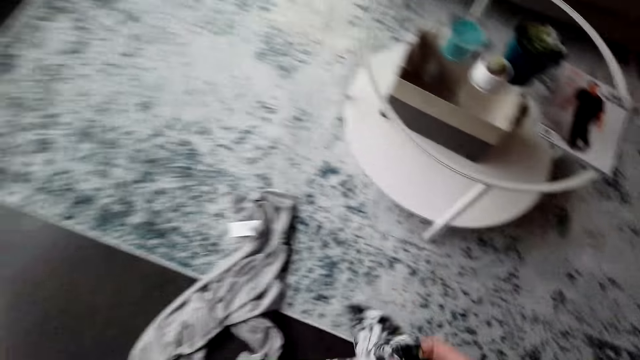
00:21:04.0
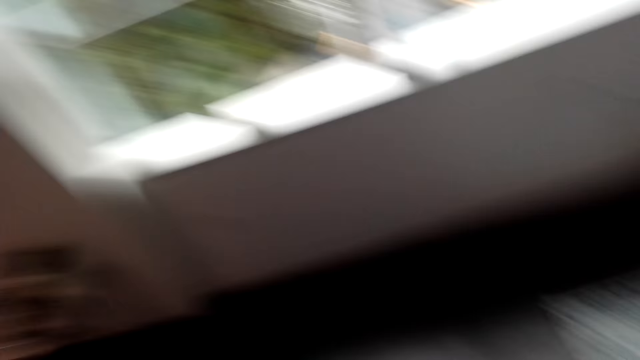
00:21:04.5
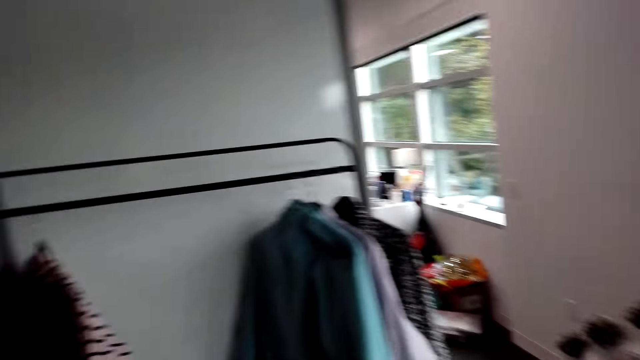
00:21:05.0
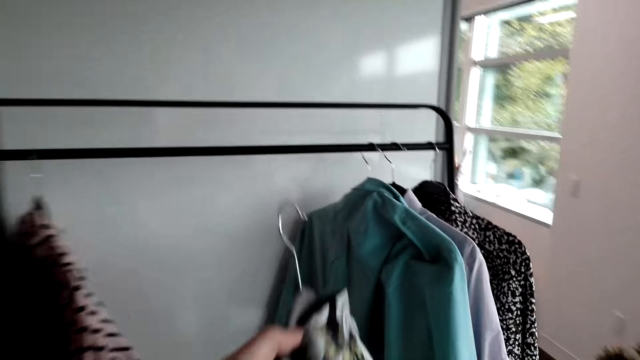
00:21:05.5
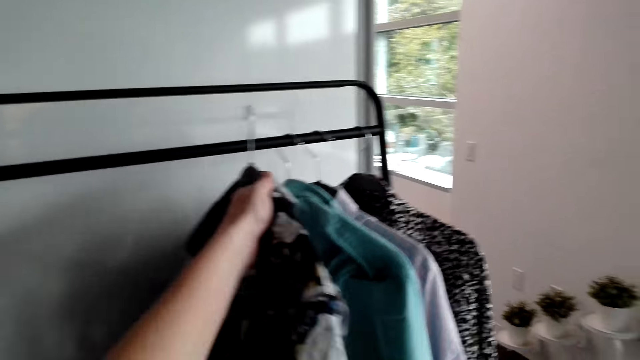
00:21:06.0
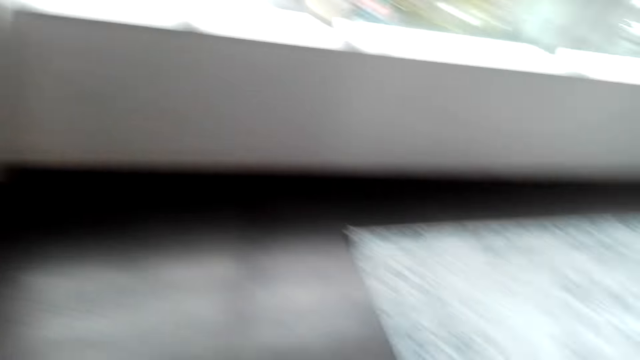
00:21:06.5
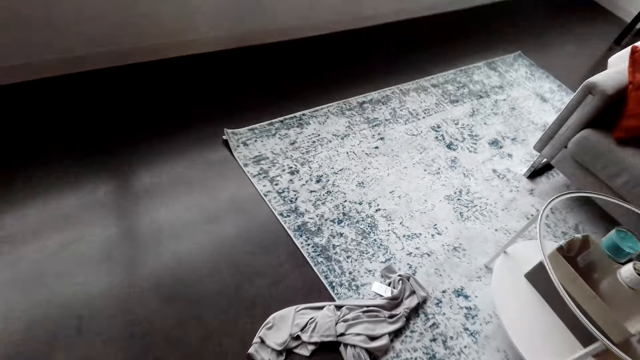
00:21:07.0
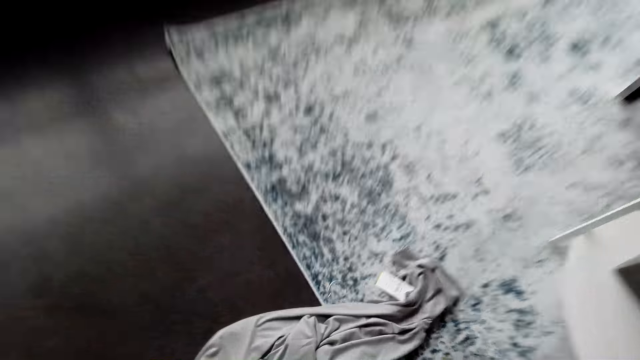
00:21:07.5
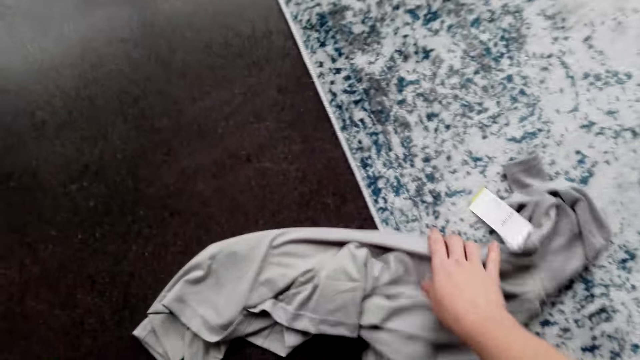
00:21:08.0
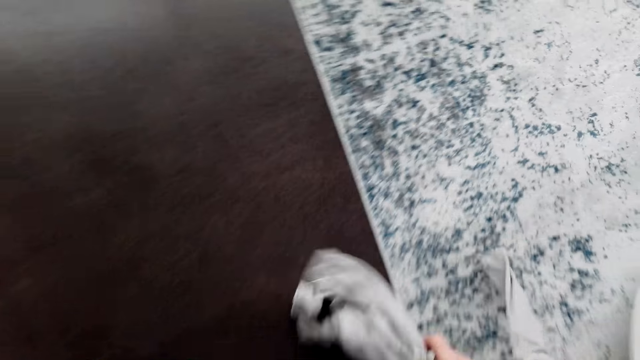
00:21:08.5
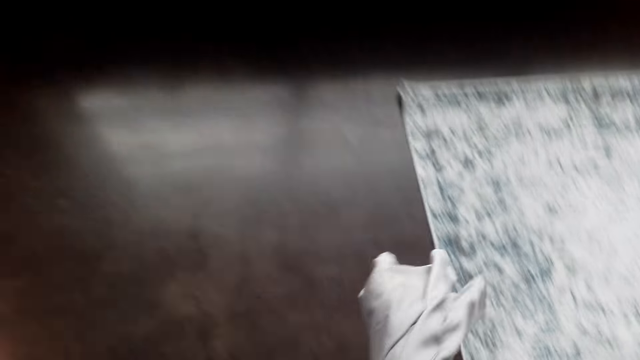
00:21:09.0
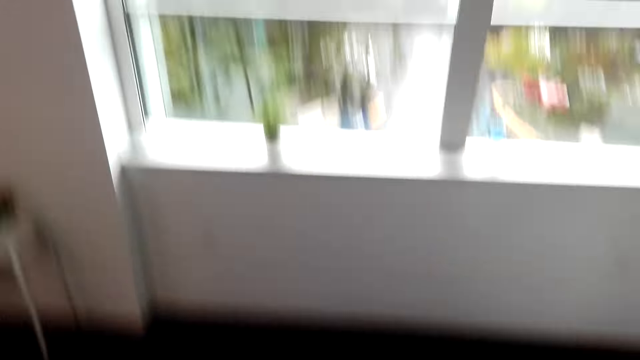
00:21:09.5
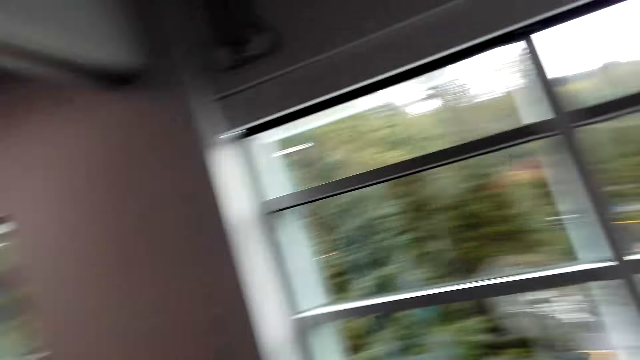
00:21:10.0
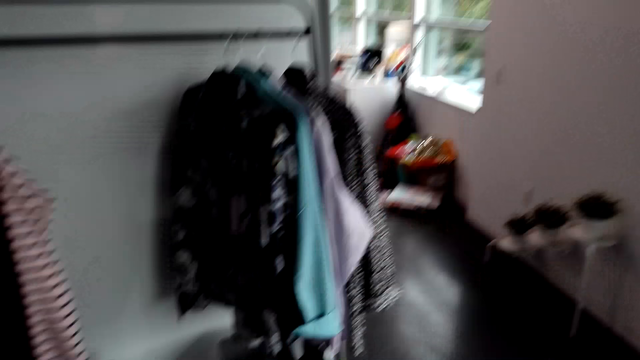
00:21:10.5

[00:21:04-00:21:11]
The camera wearer hangs the shirt. They pick a shirt from the floor.

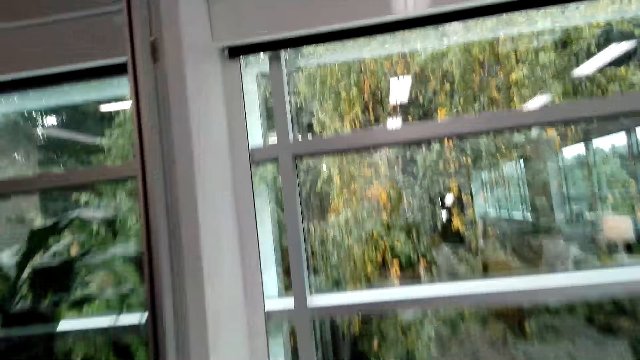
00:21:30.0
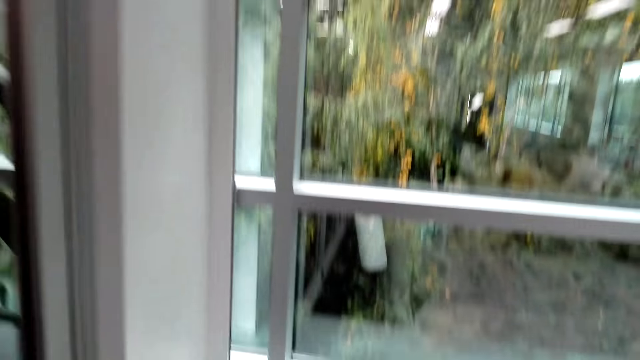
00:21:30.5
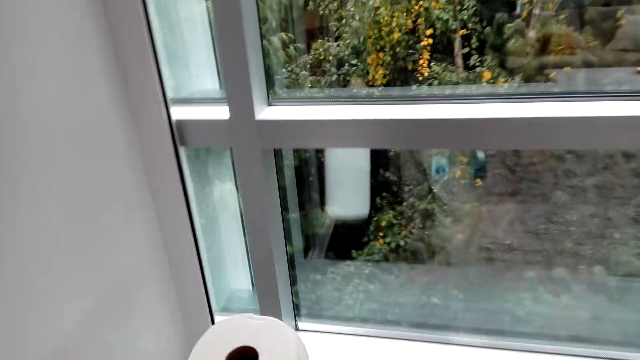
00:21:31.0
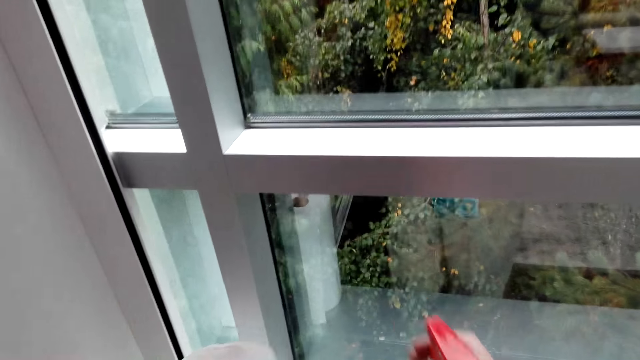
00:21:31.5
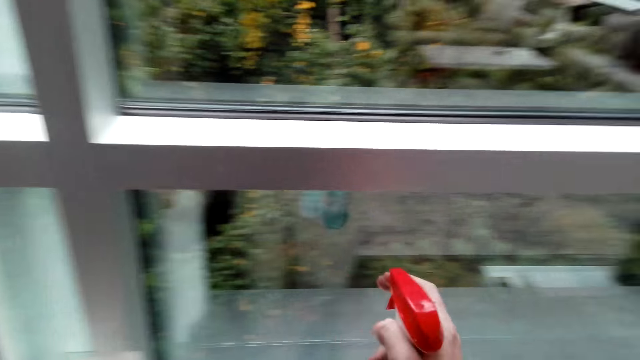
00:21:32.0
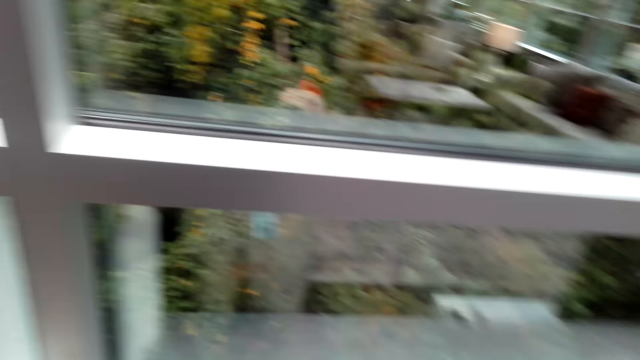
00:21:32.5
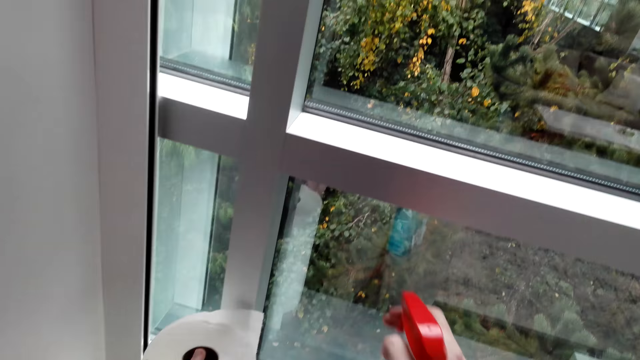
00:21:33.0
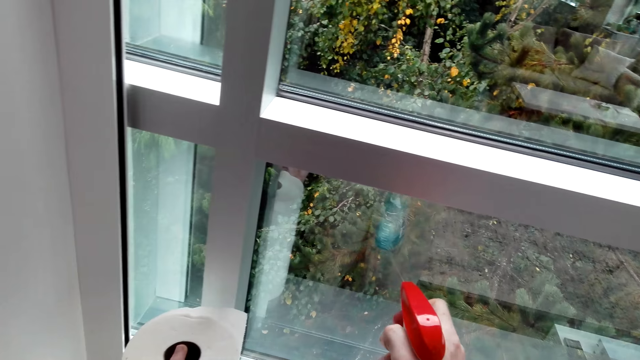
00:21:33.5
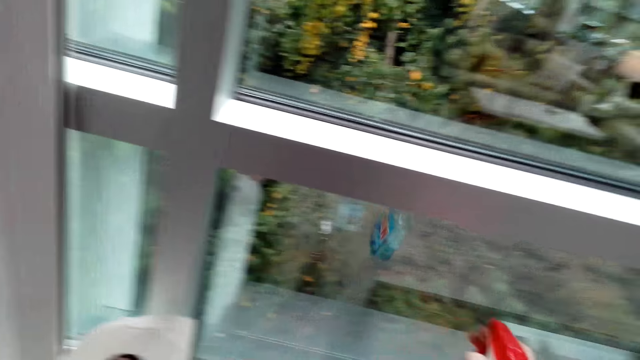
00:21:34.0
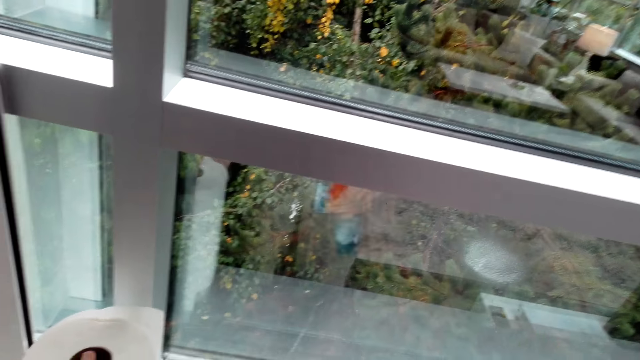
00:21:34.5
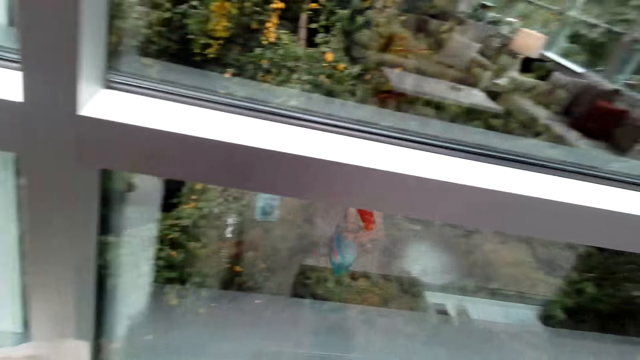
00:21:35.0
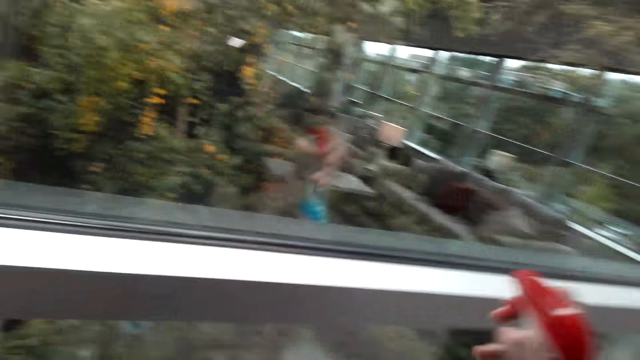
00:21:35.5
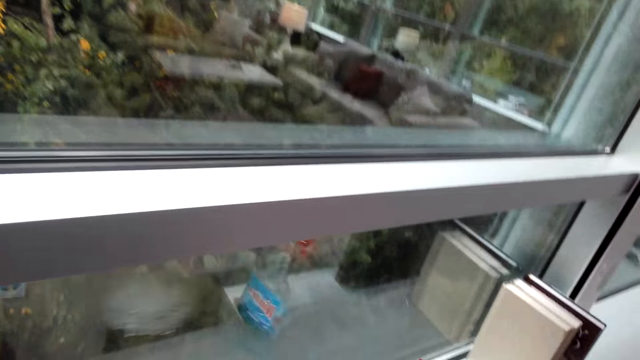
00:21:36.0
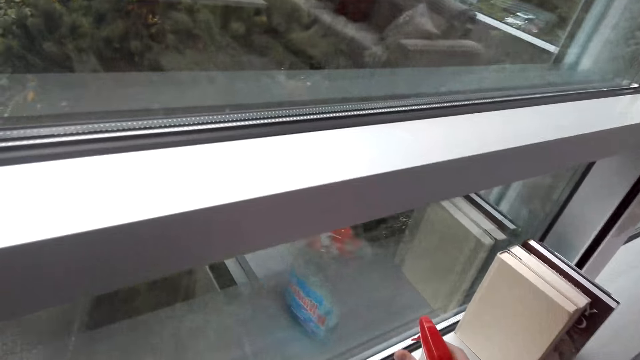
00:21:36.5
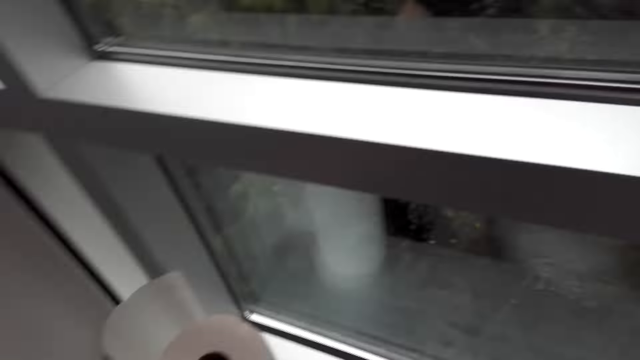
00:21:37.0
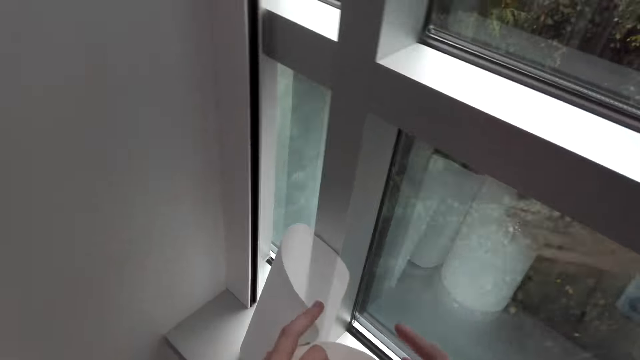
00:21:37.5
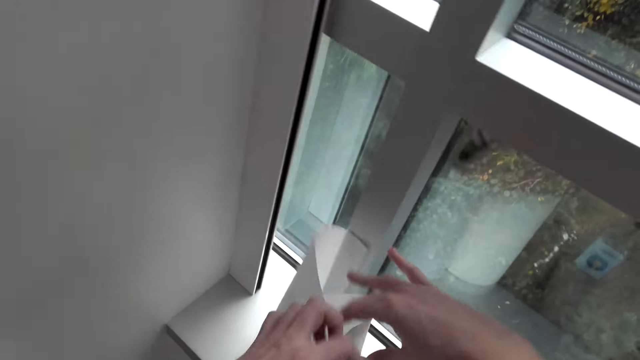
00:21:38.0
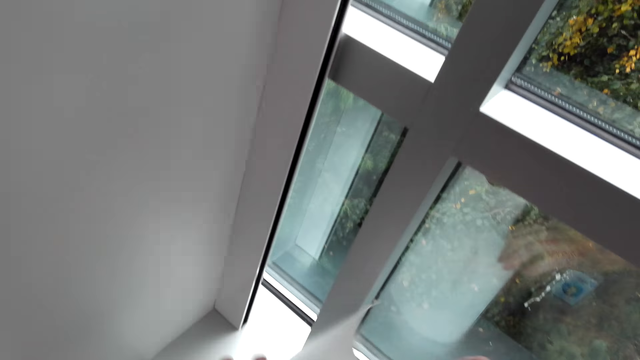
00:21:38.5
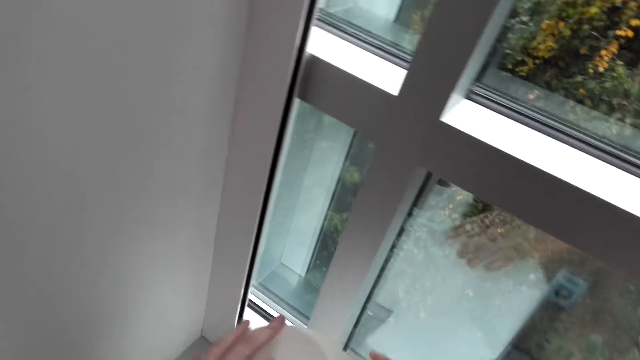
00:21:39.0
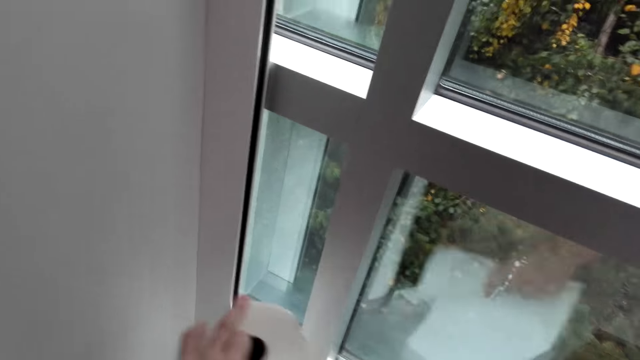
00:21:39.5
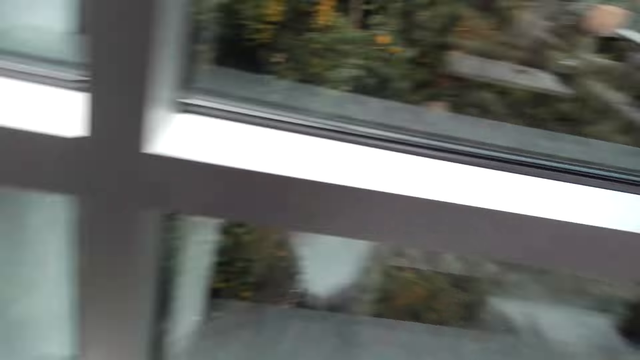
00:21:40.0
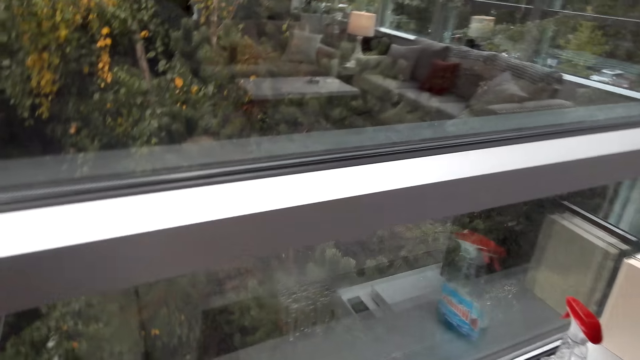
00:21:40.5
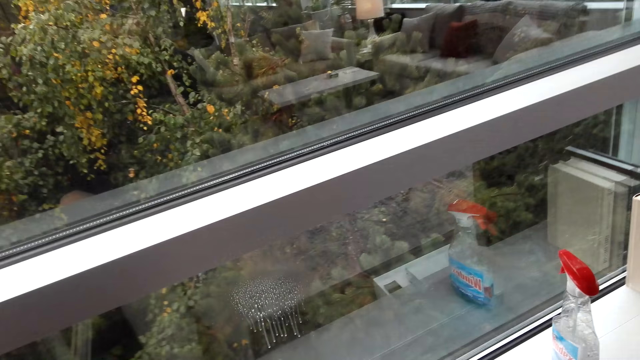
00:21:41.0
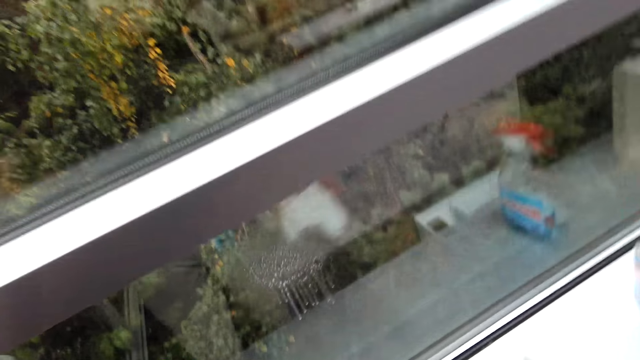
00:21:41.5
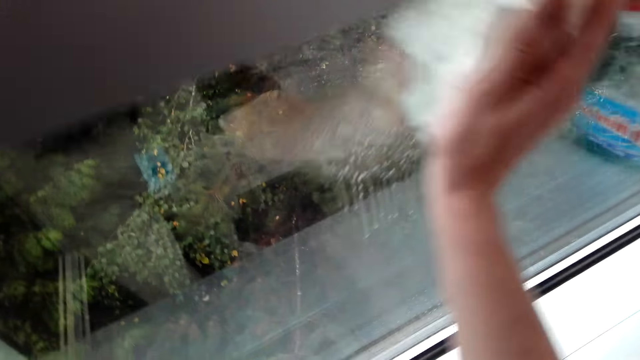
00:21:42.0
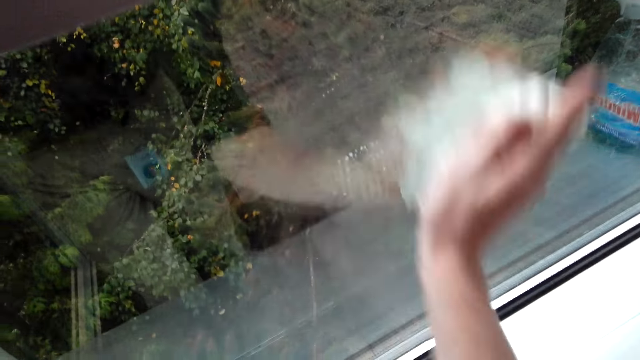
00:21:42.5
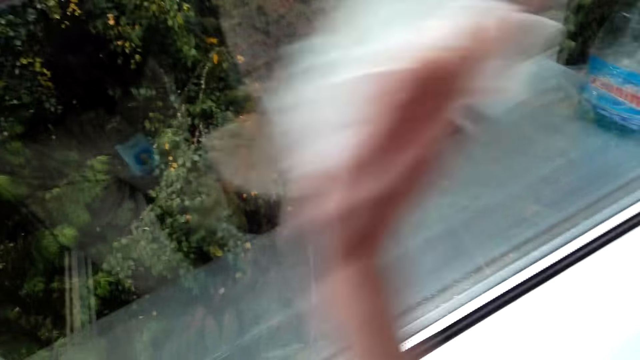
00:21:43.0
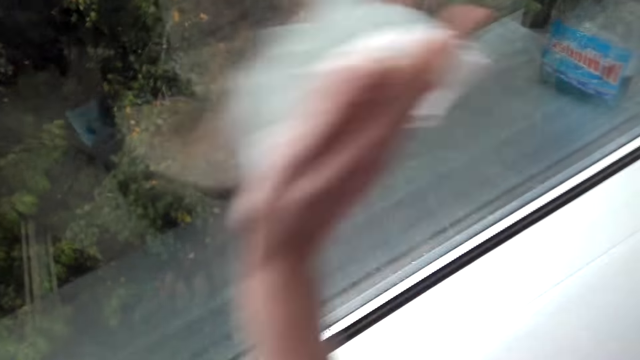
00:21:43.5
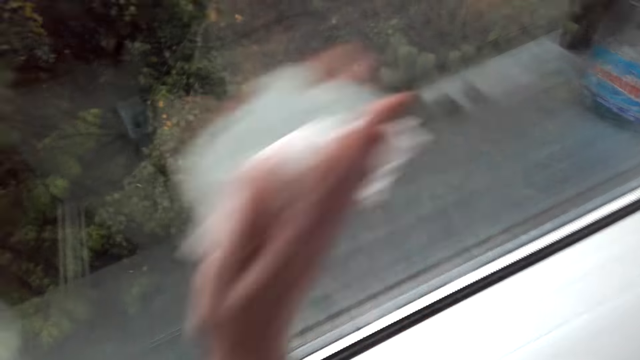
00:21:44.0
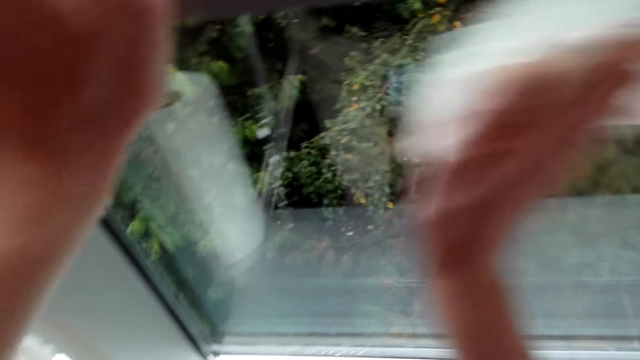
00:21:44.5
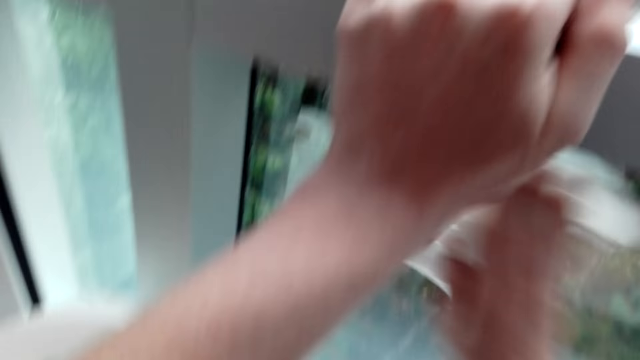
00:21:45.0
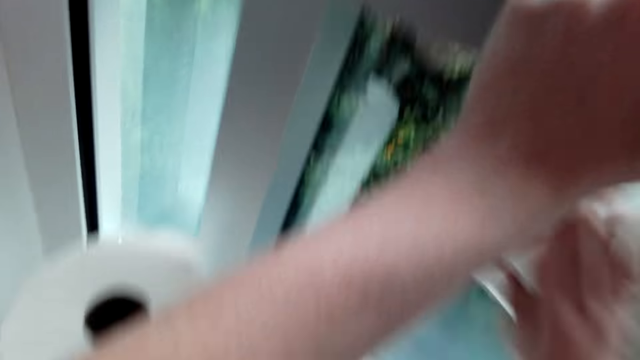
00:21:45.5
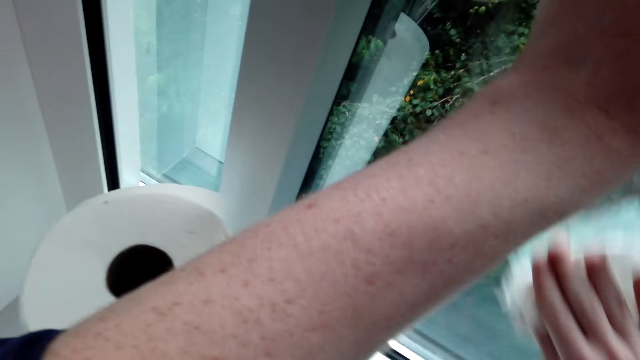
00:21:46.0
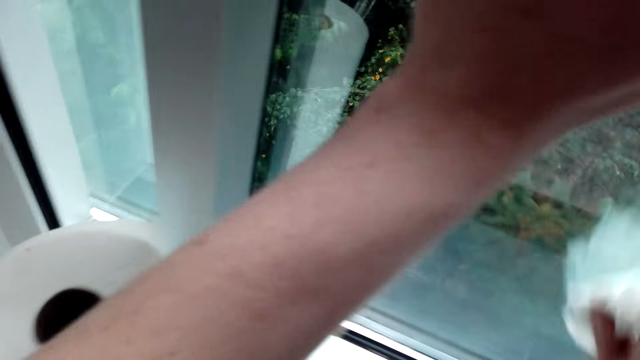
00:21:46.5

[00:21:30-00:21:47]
The camera wearer sprays the window. They pick up a tissue roll or wiping paper. They cut a piece of tissue. They wipe the window using the wiping paper.
